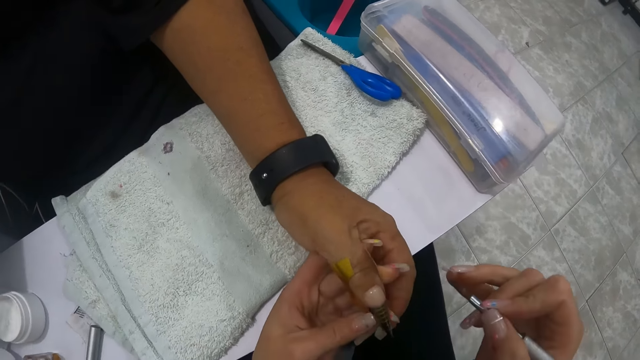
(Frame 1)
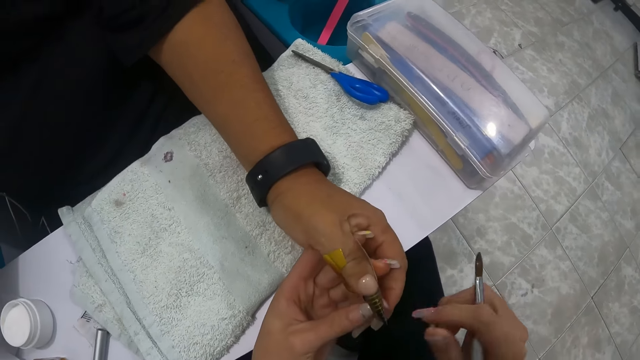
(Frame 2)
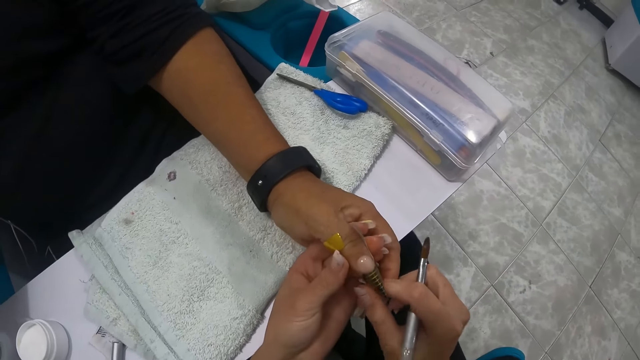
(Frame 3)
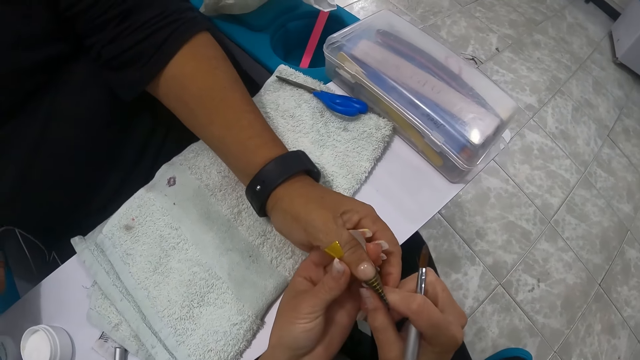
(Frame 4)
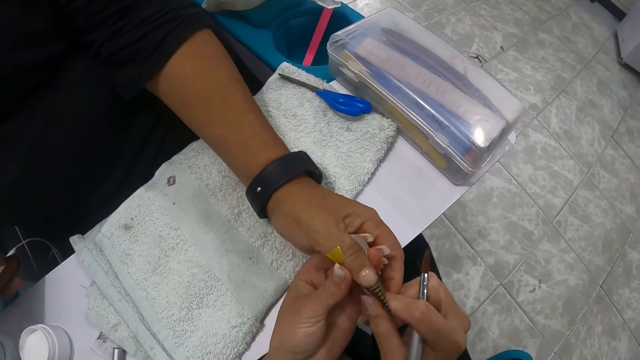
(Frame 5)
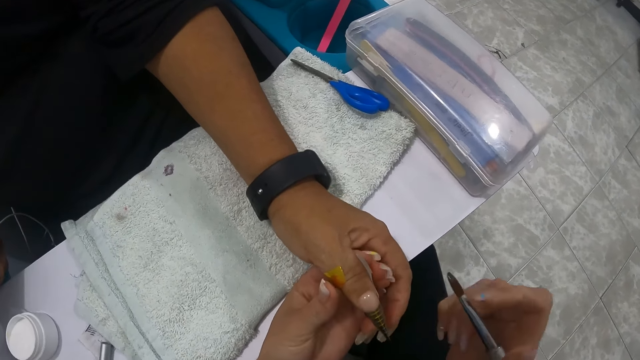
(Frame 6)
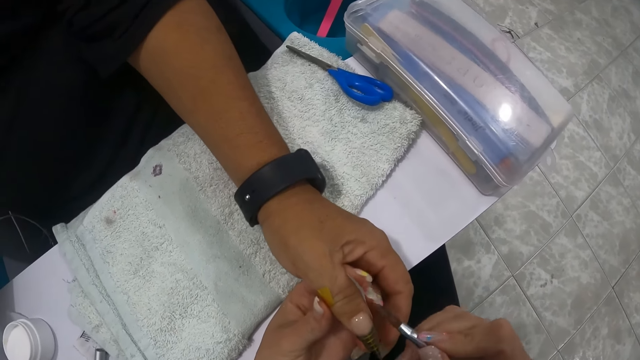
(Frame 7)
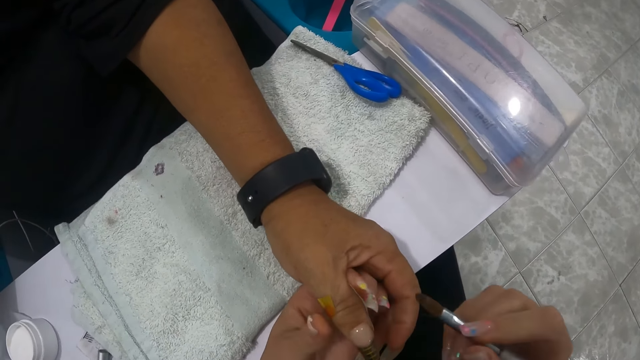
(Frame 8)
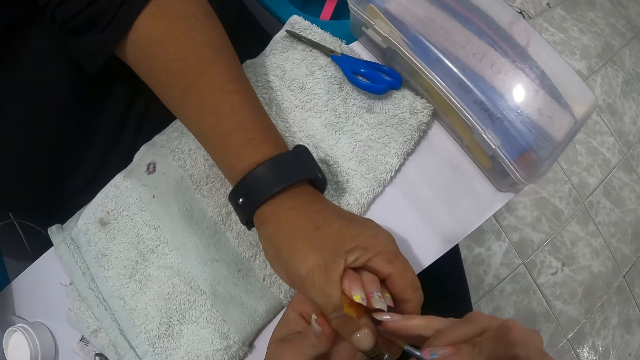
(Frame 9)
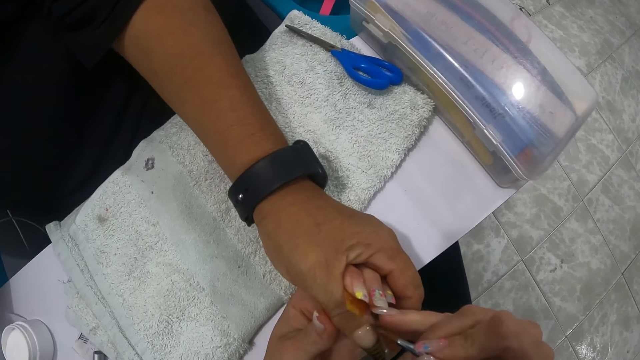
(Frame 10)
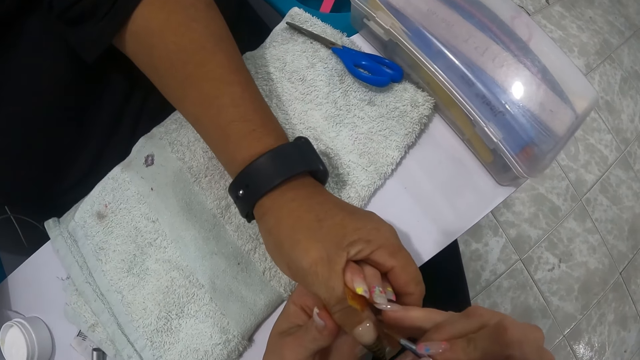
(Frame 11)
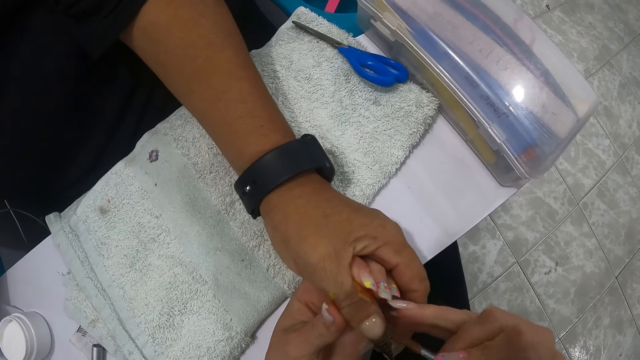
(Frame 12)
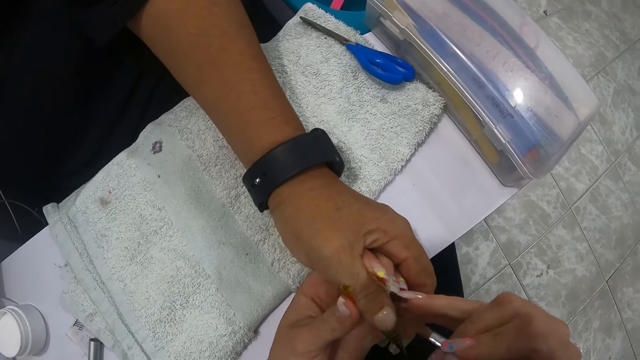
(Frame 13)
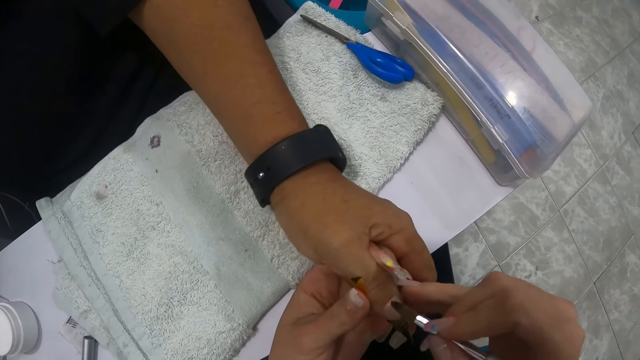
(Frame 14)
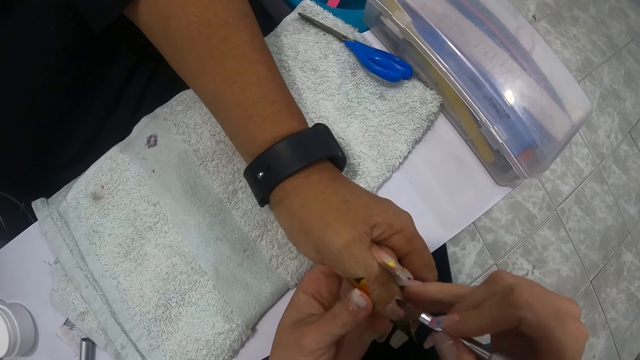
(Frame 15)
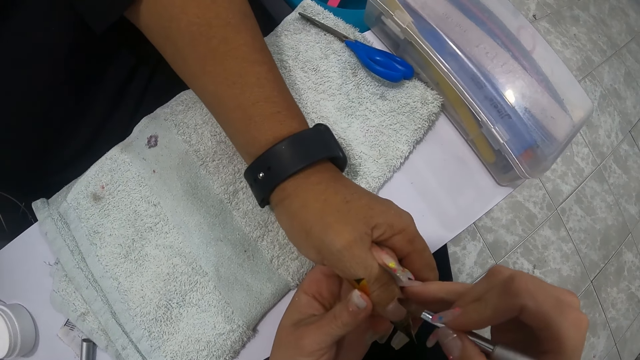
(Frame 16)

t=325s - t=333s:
The camera wearer adjusts the tip extension form on the thumb of the woman with her right hand. She applies acrylic powder onto the tip extension form on the thumb of the woman with the nail brush in her right hand.

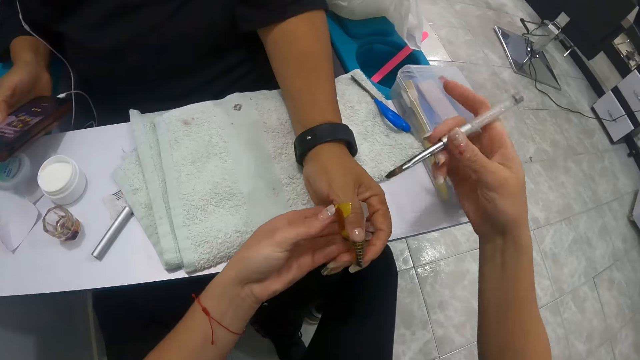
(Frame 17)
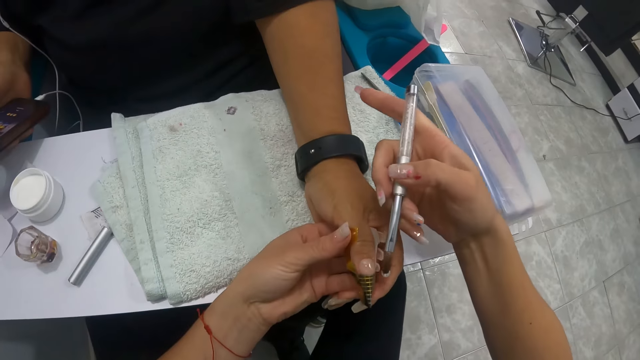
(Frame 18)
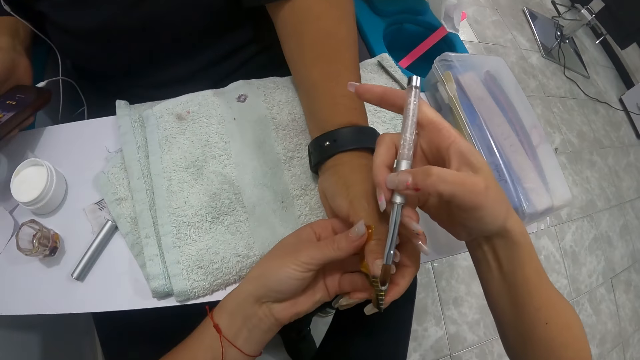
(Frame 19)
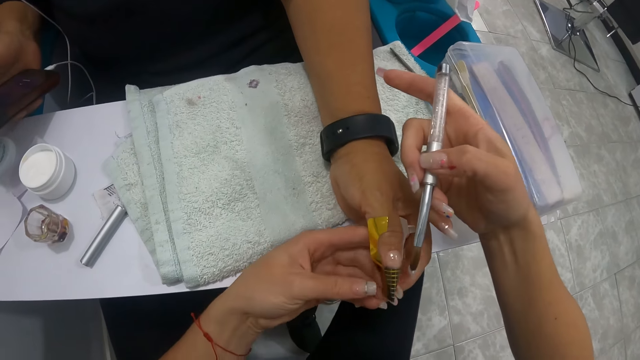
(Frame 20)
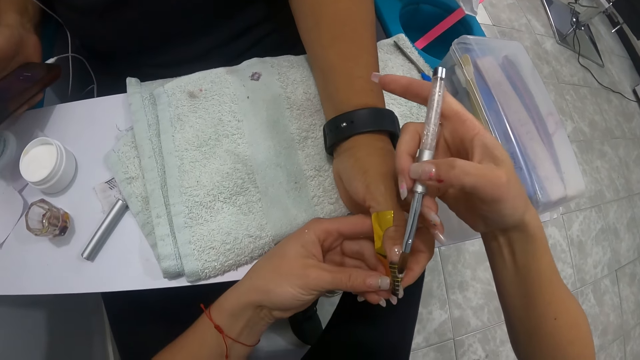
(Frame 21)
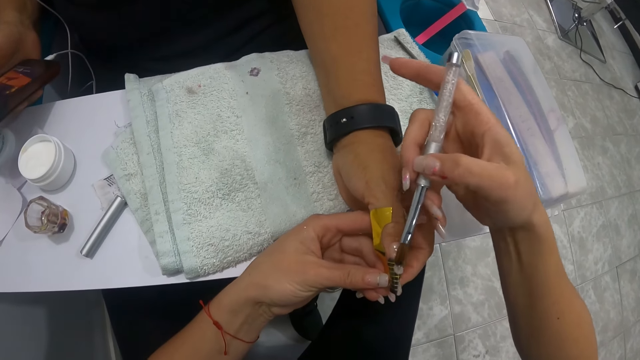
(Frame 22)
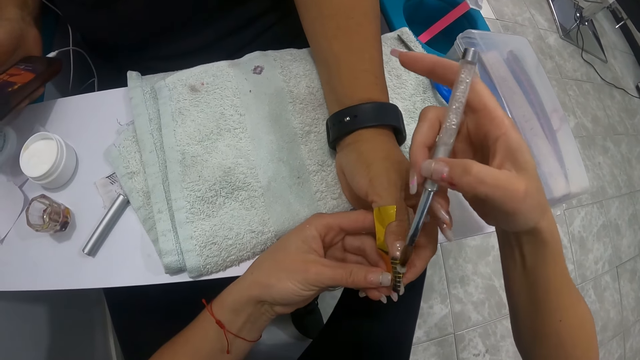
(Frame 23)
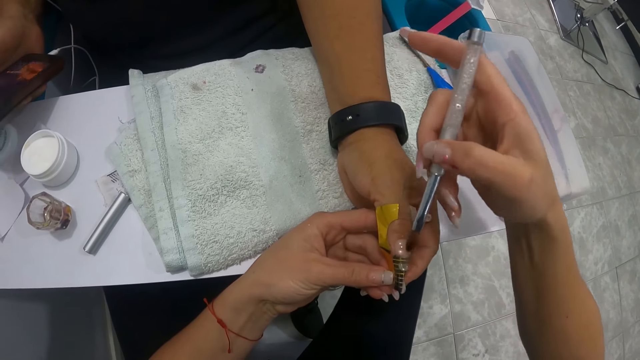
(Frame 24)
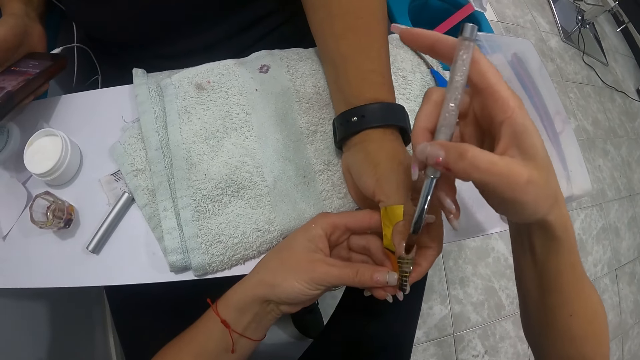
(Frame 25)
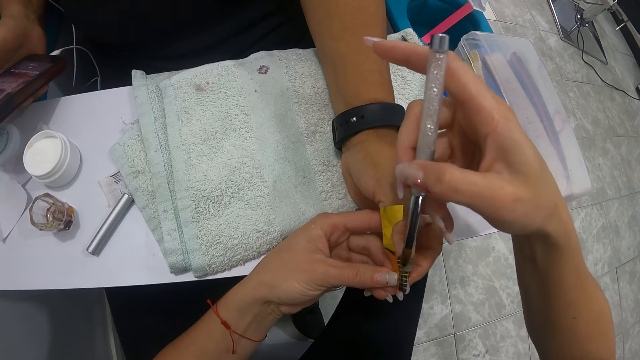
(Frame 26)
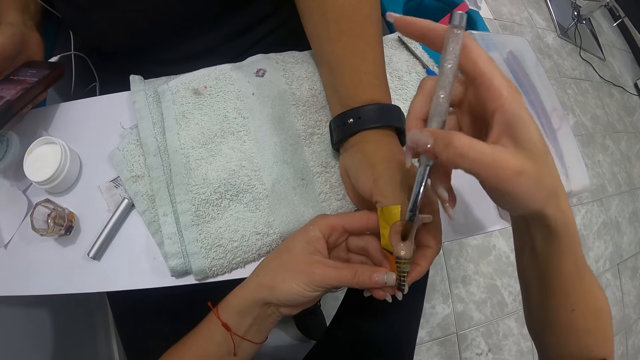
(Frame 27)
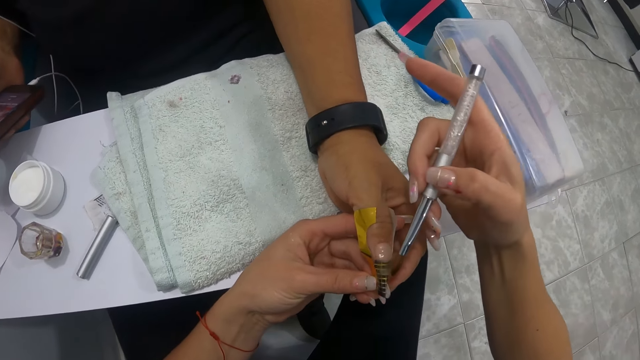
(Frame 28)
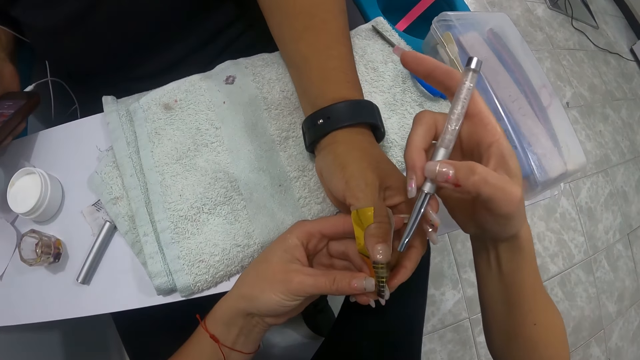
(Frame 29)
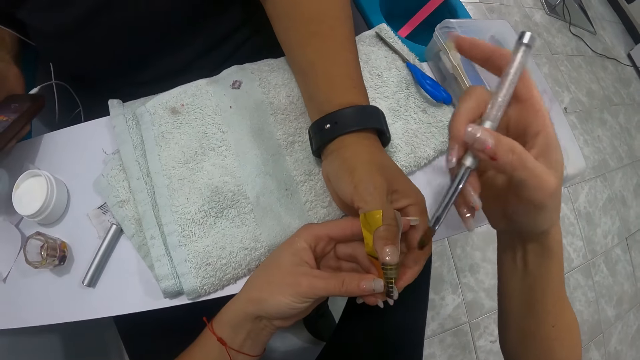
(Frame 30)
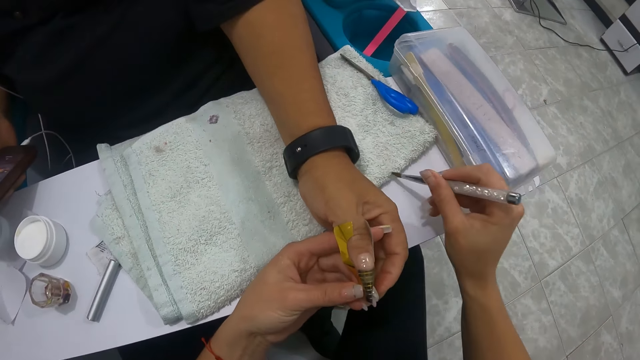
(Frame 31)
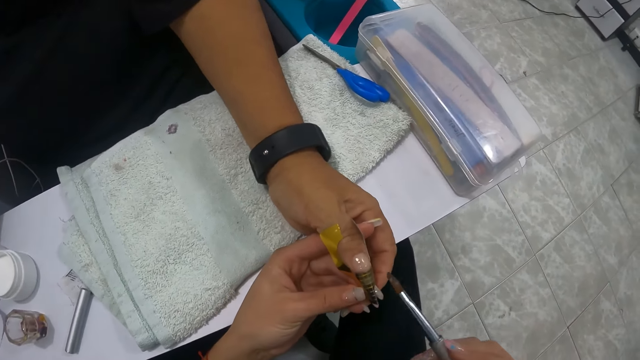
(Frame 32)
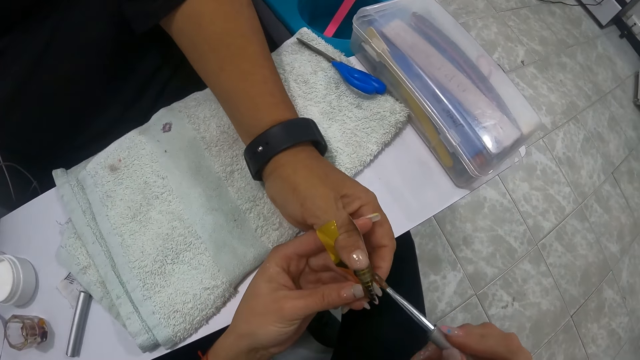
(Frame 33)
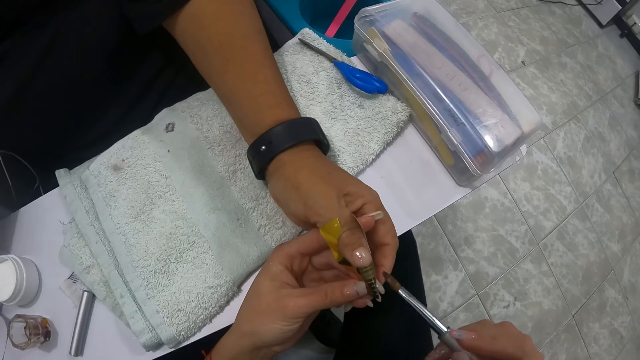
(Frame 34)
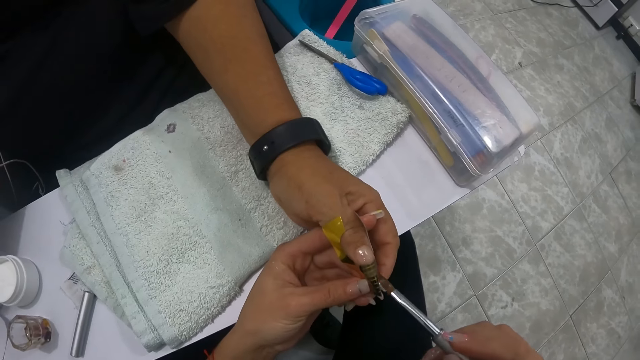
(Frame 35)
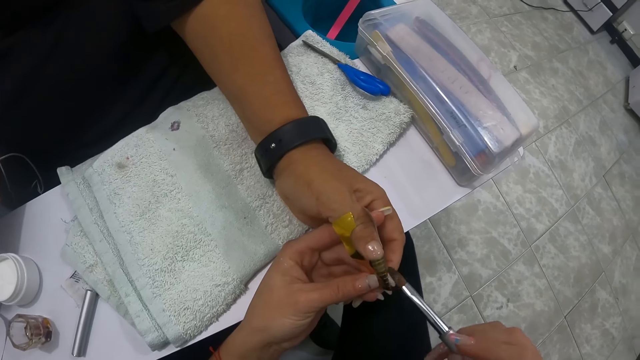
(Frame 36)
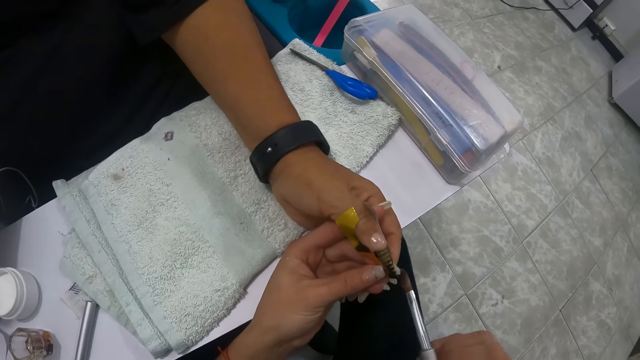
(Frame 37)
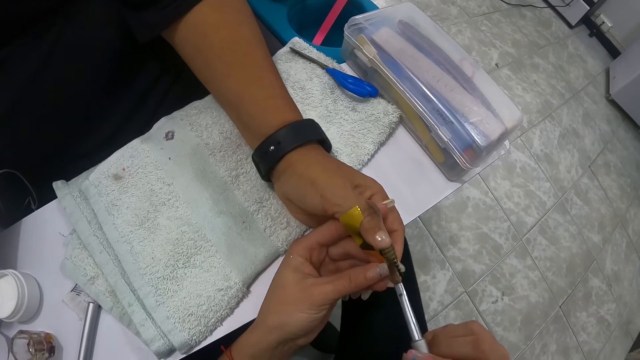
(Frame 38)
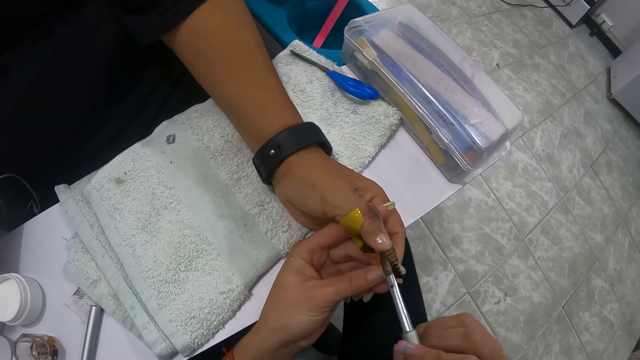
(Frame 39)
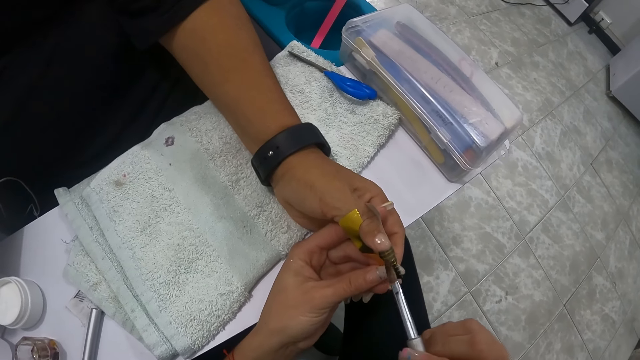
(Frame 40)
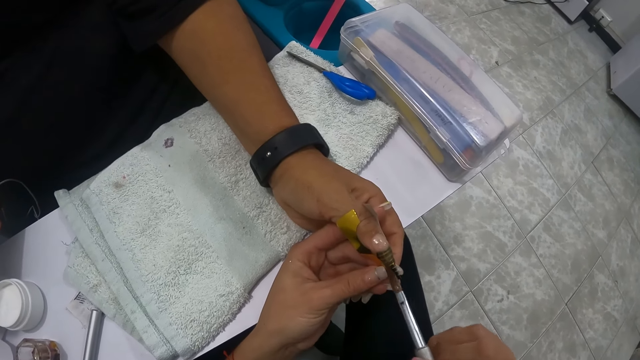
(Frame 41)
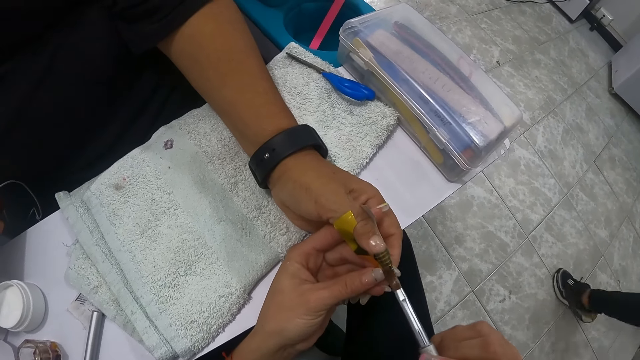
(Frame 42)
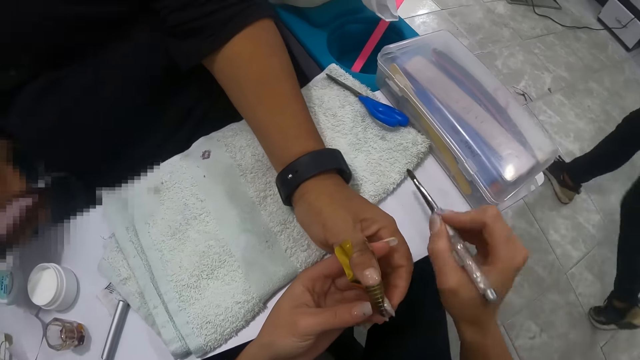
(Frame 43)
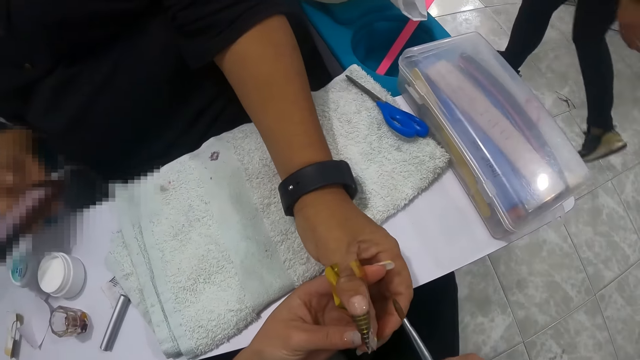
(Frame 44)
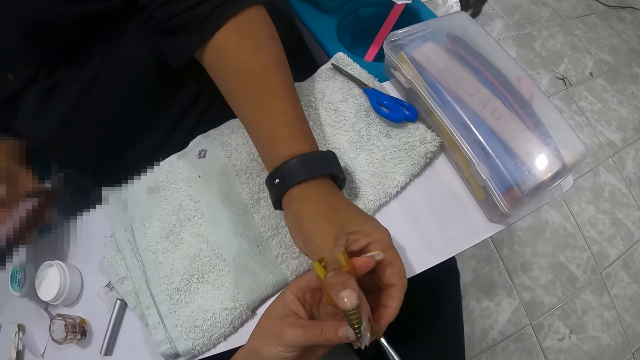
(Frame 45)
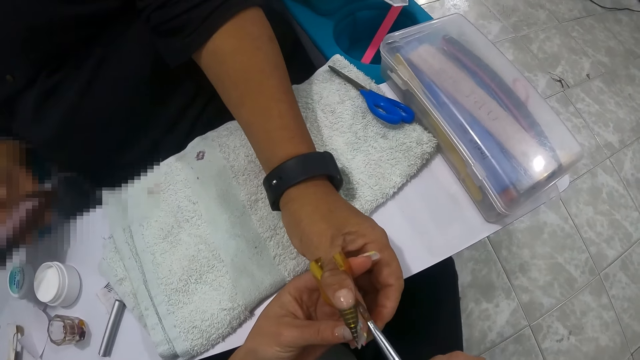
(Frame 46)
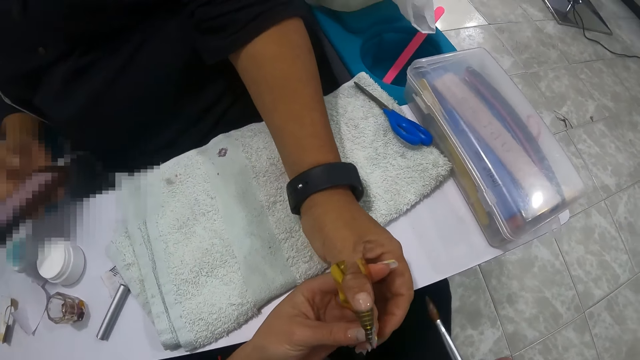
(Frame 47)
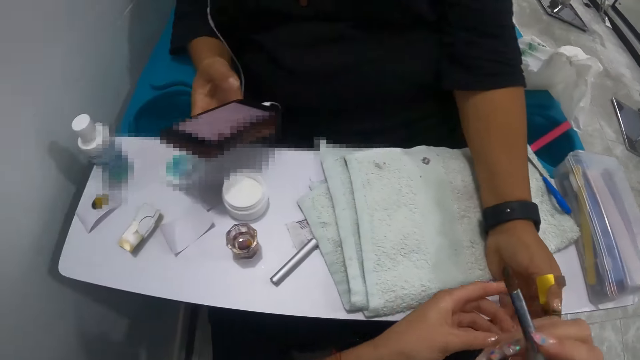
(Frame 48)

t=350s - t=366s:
The camera wearer holds a woman's finger. She applies acrylic powder onto the tip extension form on the thumb of the woman with the nail brush in her right hand. She wipes the nail brush on the white towel on the arm rest. She applies acrylic powder onto the tip extension form on the thumb of the woman with the nail brush in her right hand. She wipes the nail brush on the white towel on the arm rest. She applies acrylic powder onto the tip extension form on the thumb of the woman with the nail brush in her right hand.
